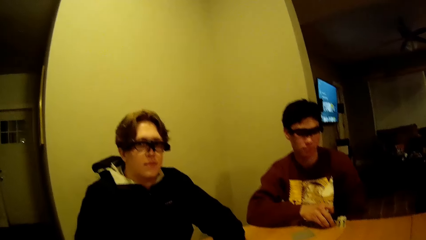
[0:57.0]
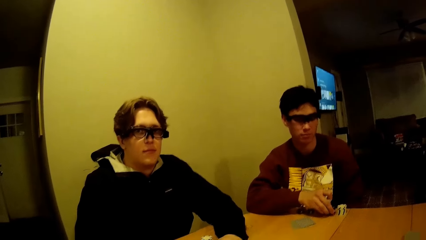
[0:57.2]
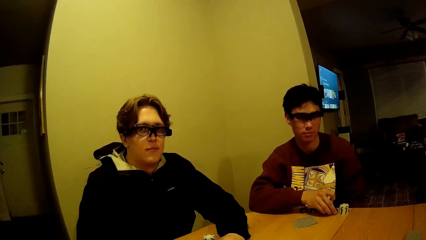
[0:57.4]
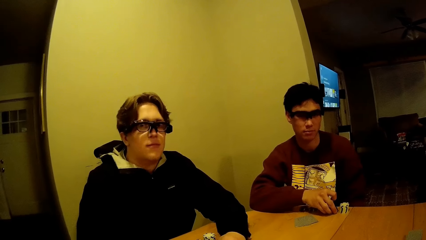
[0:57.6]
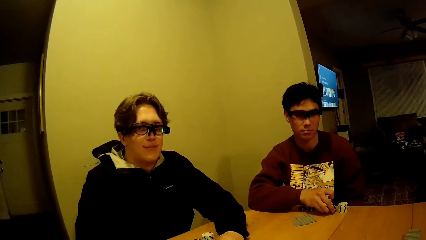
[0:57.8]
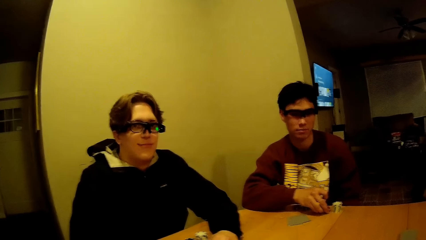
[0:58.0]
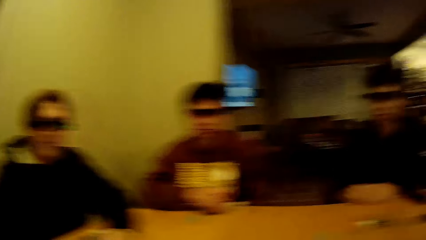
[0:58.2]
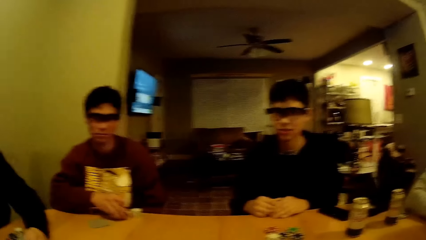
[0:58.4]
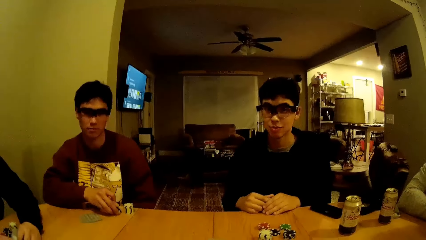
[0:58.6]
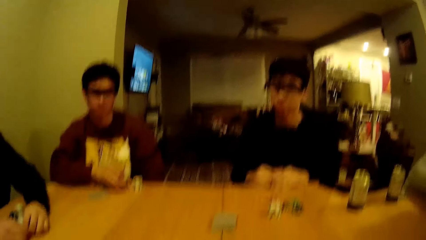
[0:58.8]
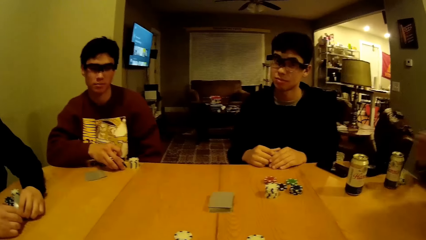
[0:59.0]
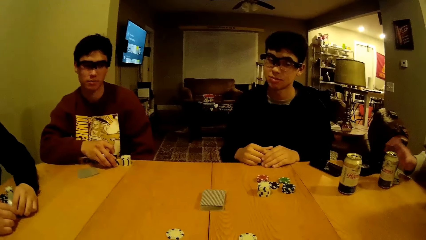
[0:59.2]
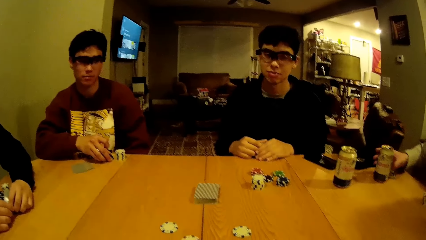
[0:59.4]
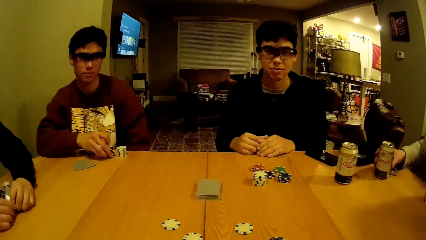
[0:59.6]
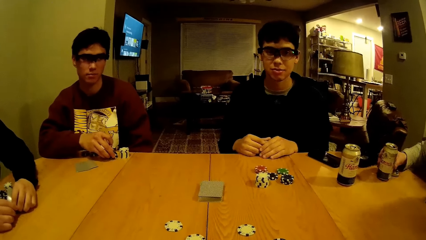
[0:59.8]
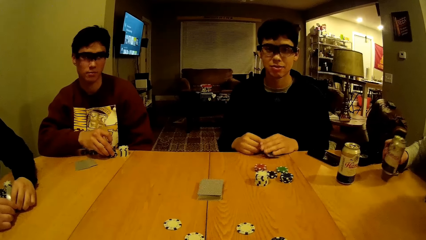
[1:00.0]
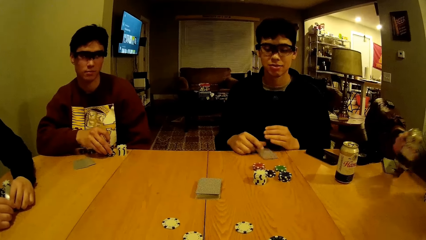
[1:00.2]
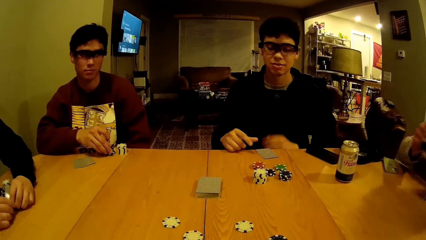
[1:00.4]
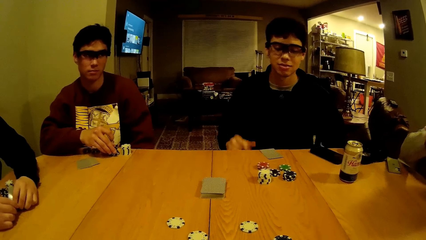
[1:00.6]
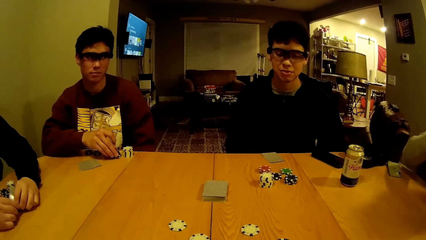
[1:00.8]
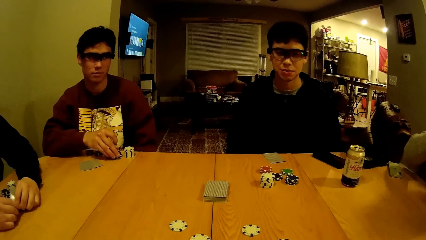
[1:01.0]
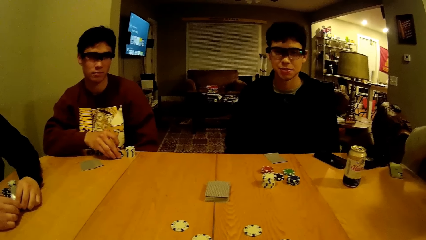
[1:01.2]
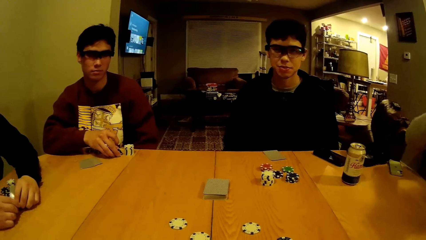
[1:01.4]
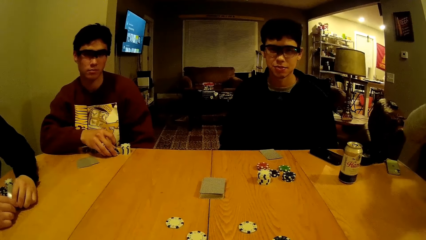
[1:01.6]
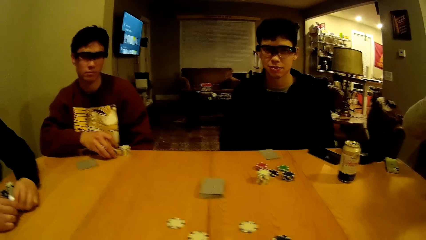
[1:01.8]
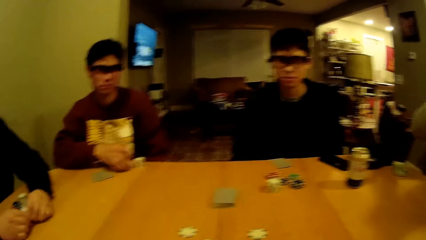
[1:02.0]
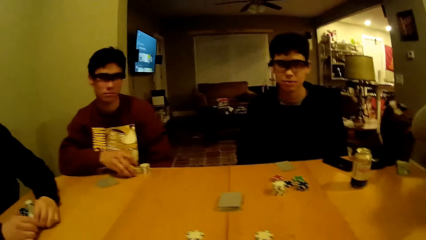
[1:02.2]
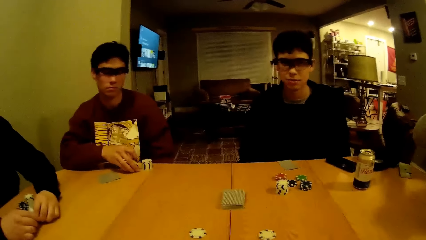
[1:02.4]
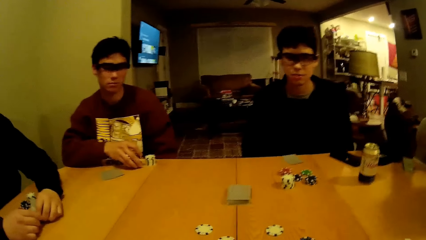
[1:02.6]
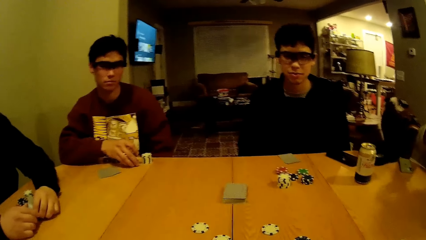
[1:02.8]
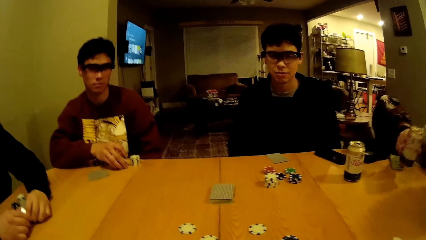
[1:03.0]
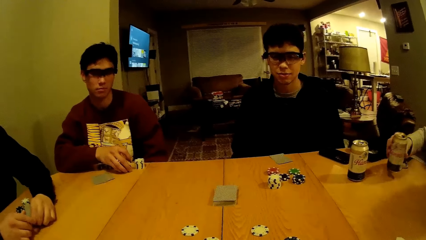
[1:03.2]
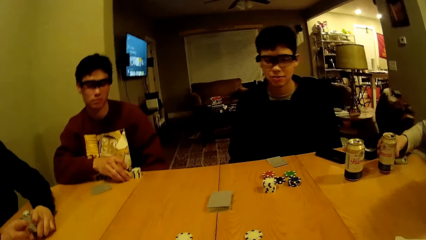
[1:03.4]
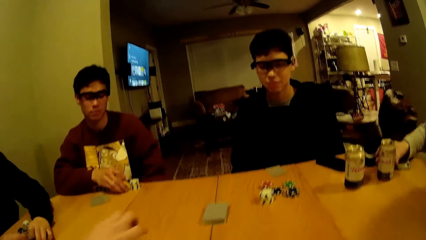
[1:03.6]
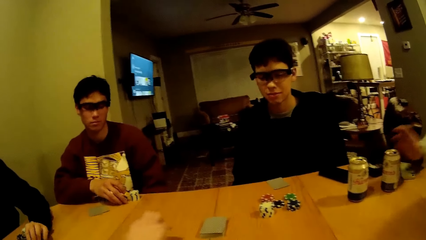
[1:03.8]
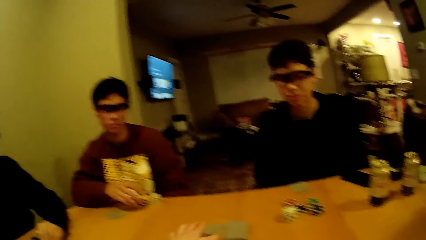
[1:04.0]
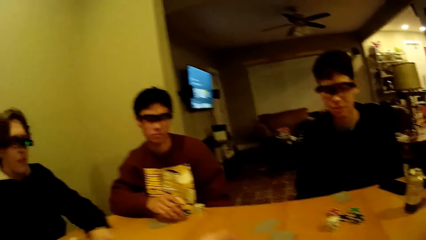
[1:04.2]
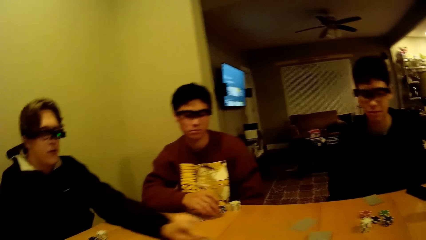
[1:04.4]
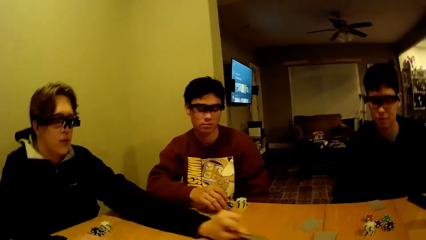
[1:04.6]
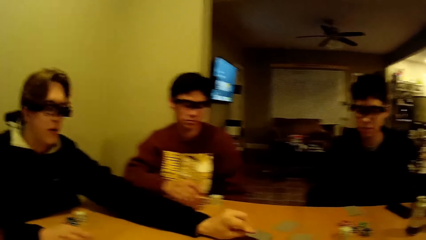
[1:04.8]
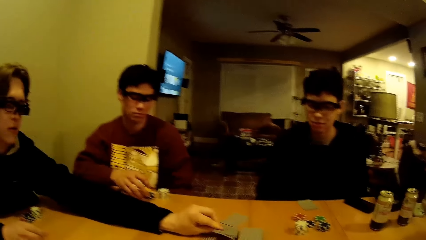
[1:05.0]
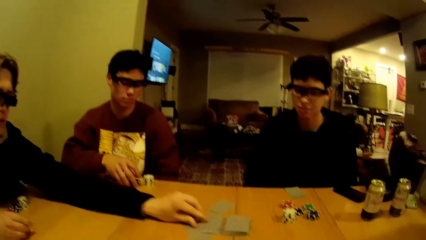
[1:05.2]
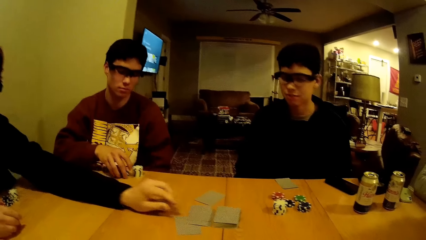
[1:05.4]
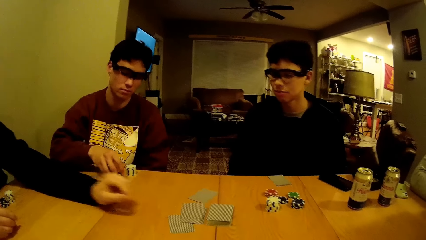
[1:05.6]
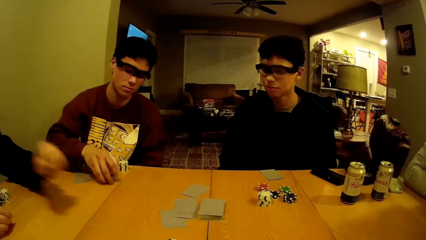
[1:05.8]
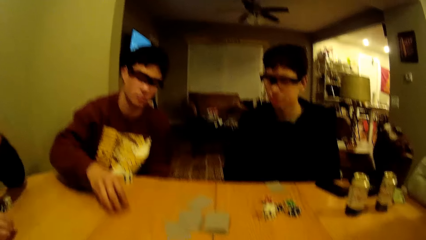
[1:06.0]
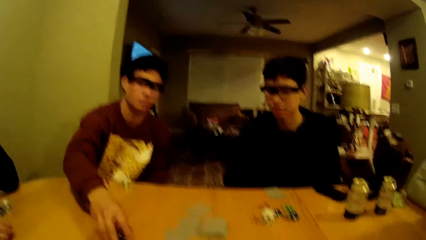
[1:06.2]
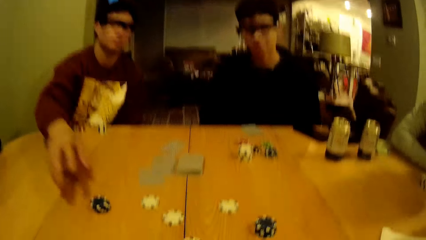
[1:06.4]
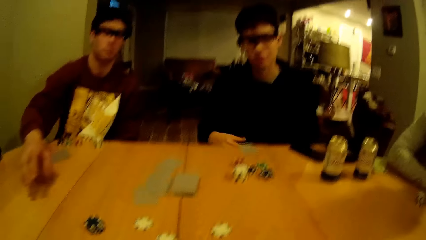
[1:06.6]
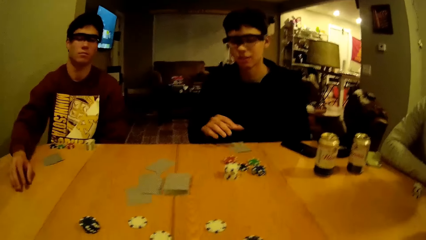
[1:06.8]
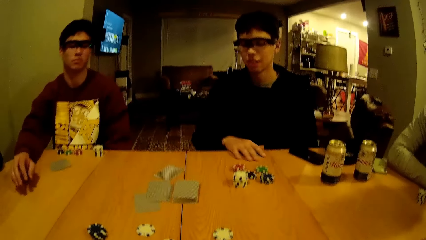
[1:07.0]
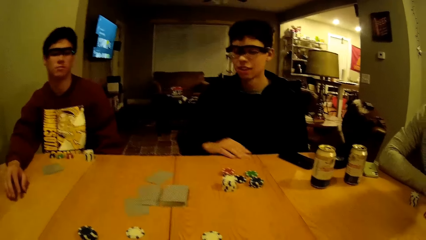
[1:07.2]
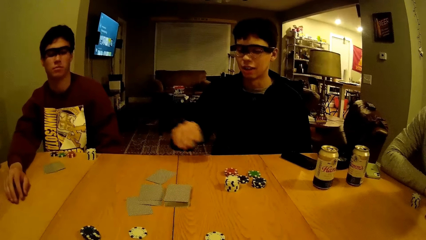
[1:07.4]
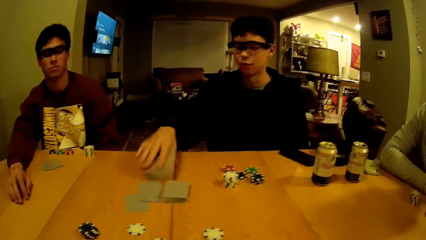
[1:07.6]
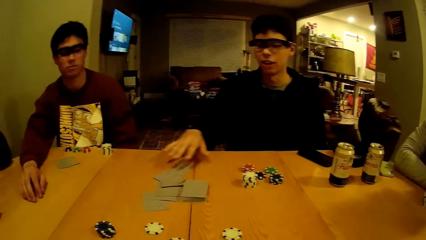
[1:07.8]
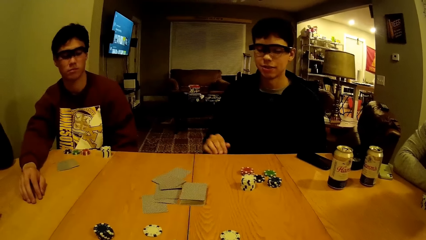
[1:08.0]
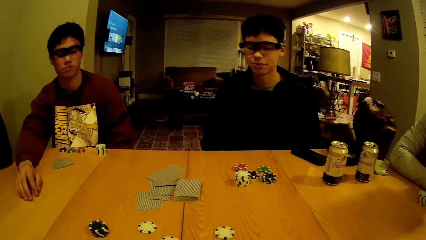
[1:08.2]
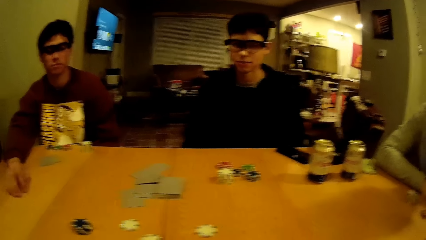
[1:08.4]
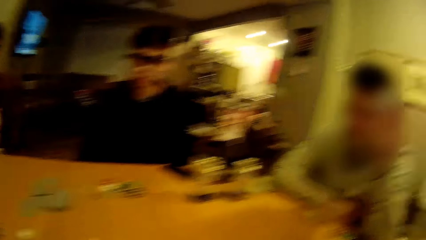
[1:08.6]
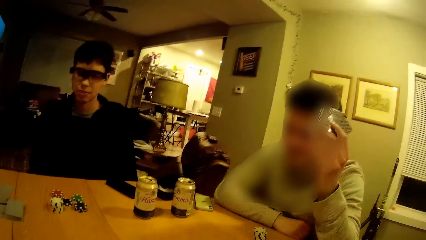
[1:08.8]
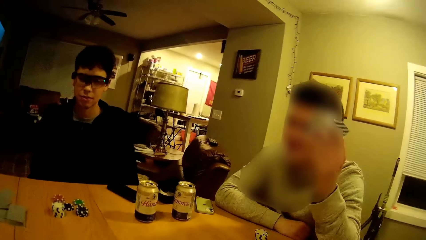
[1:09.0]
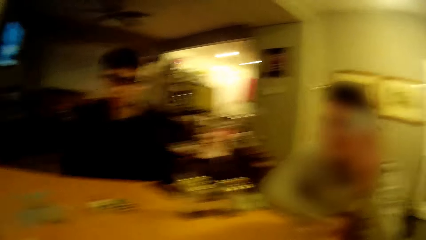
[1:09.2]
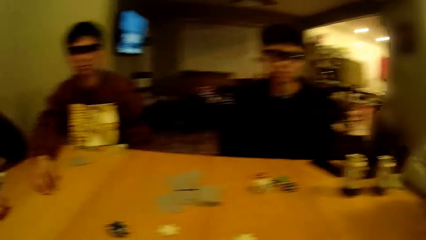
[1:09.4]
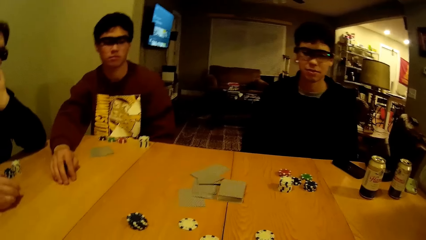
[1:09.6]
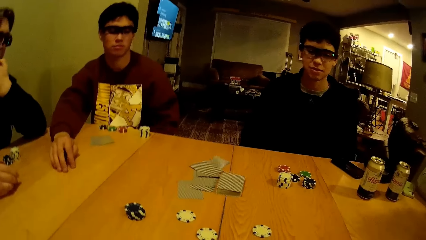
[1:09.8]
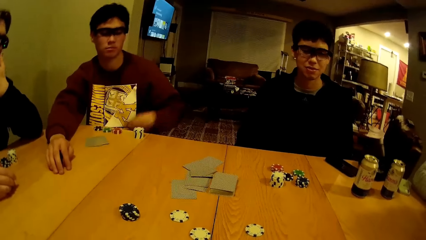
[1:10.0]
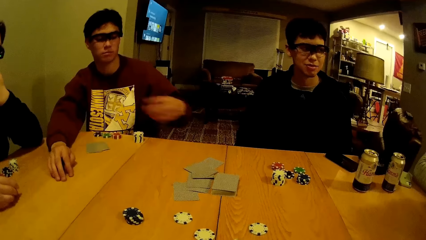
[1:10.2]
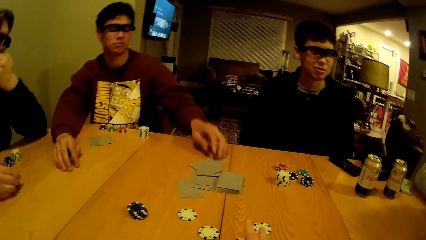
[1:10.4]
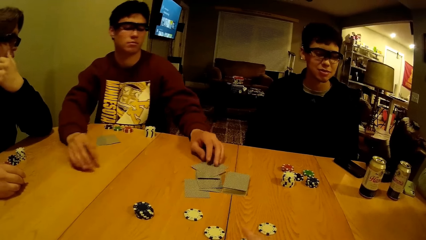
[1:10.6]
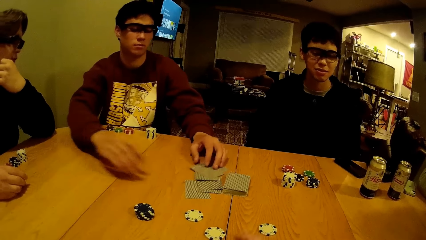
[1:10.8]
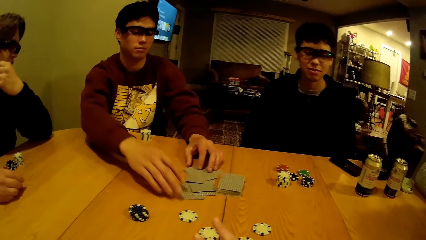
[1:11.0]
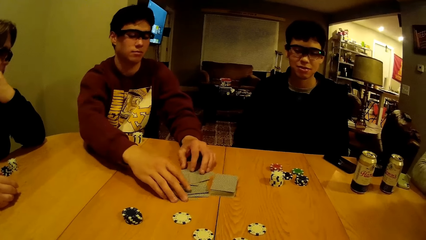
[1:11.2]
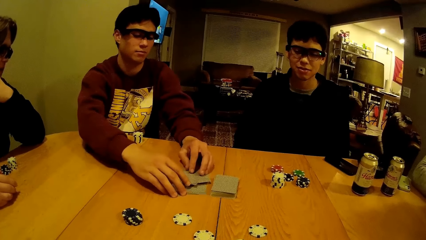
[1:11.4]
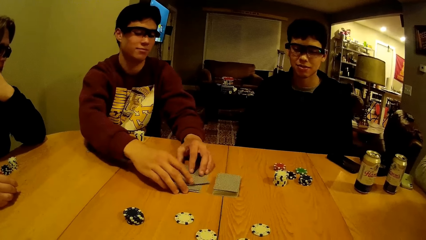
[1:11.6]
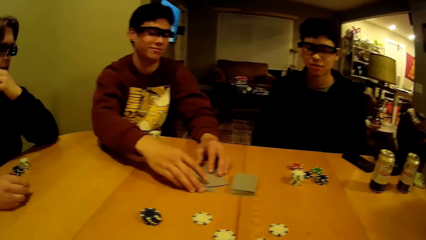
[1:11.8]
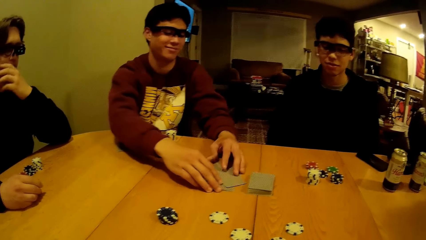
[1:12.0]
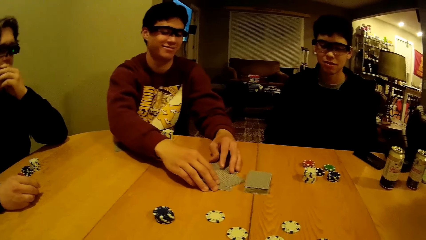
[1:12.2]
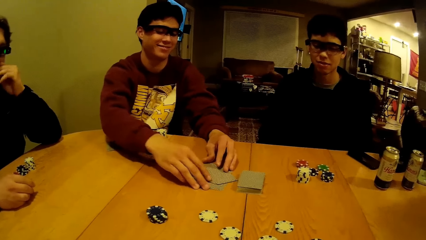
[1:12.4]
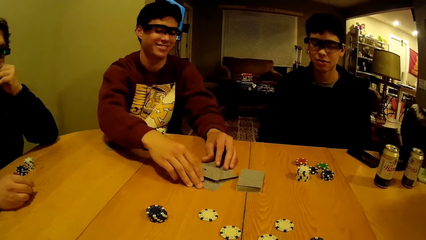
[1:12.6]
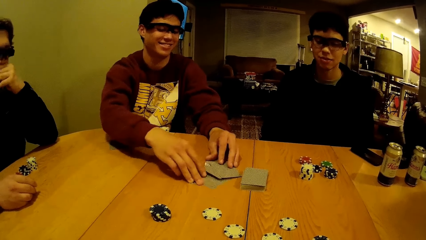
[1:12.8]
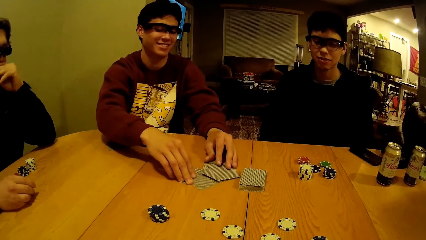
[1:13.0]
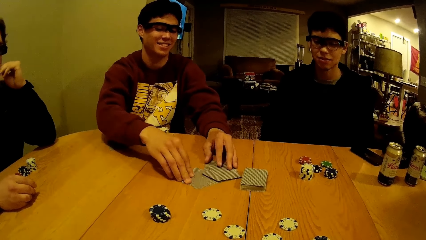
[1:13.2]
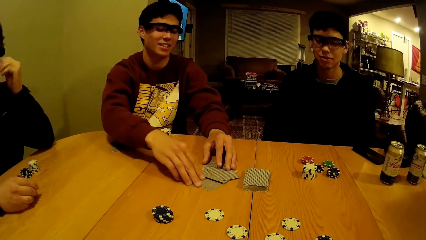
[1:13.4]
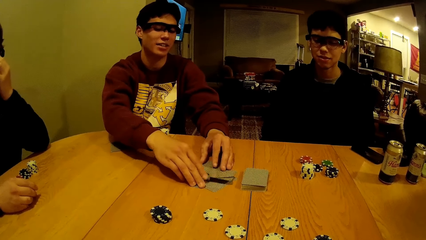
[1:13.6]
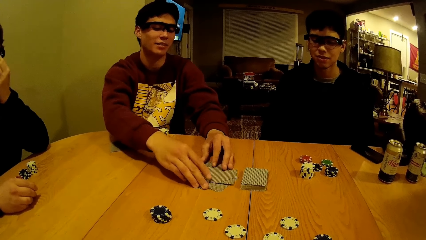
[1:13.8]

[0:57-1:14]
The third man nods his head. The fourth man picks the can of beer from the table with his right hand. The first man removes both hands from the table and puts cards on the table. The fourth man drops the can of beer on the table with his right hand. The camera wearer drops some cards on the table with his left hand. The third man stretches his hand on the table and drops some cards on the table with his left hand. The second man drops some poker chips on the table with his right hand. The first man picks the cards and drops some cards on the table with his right hand. The camera wearer looks at the fourth man. The second man arranges the cards on the table with both hands. The third man scratches his face.
